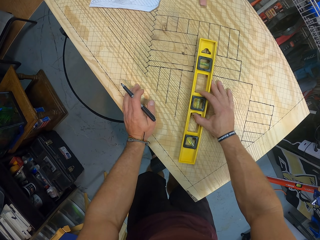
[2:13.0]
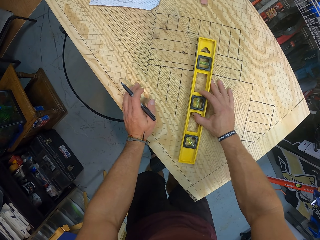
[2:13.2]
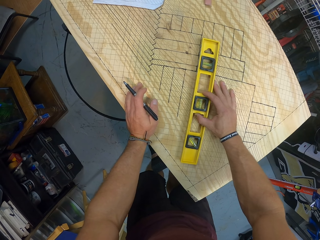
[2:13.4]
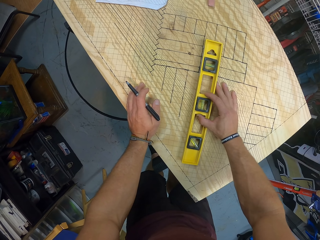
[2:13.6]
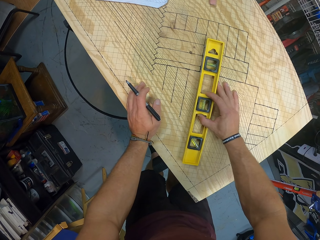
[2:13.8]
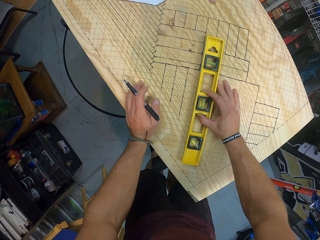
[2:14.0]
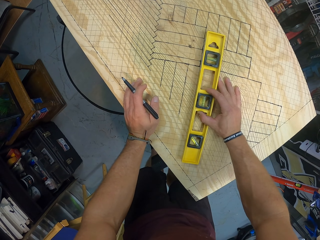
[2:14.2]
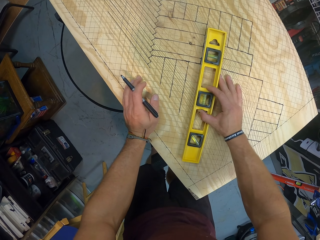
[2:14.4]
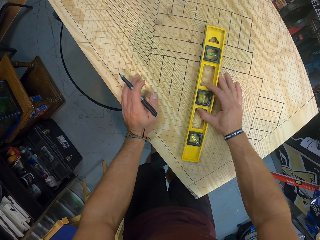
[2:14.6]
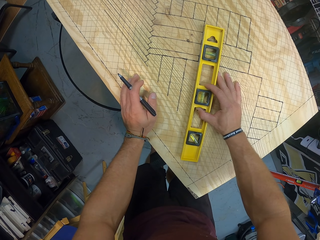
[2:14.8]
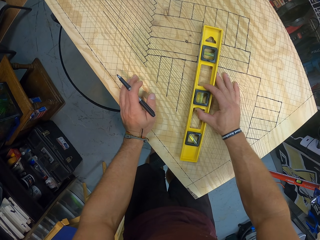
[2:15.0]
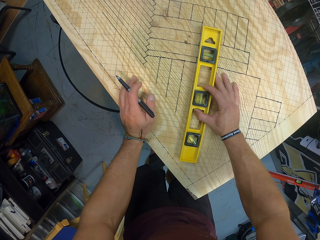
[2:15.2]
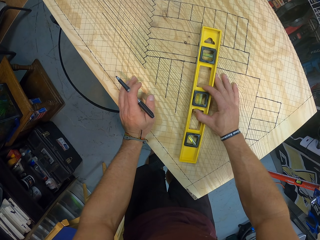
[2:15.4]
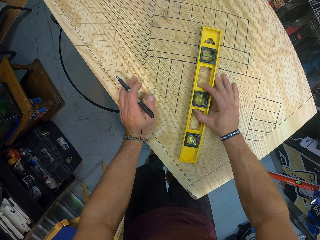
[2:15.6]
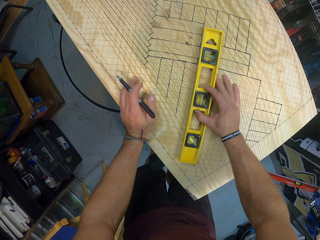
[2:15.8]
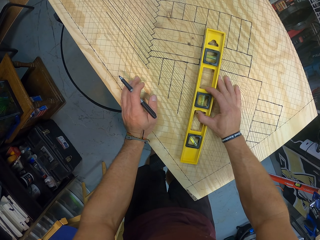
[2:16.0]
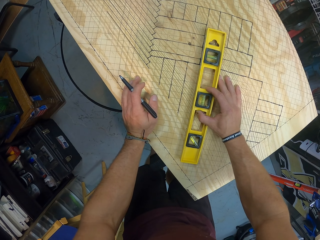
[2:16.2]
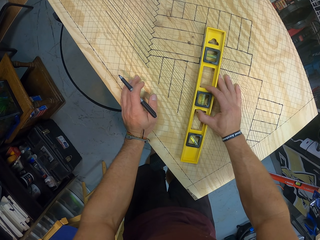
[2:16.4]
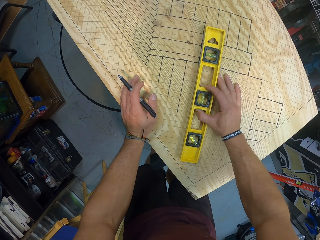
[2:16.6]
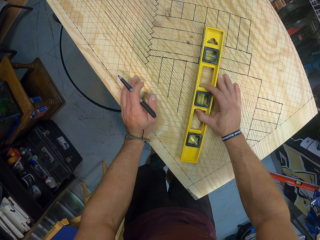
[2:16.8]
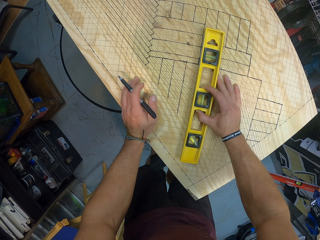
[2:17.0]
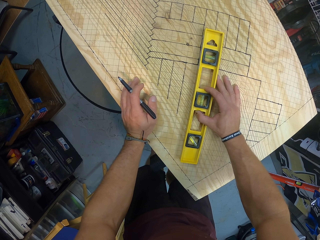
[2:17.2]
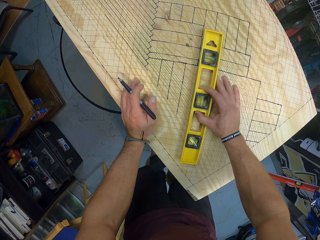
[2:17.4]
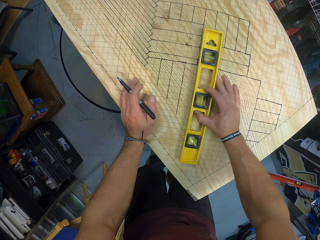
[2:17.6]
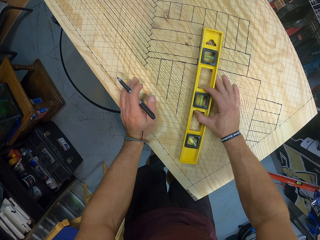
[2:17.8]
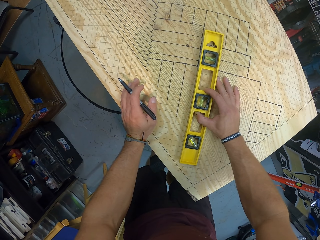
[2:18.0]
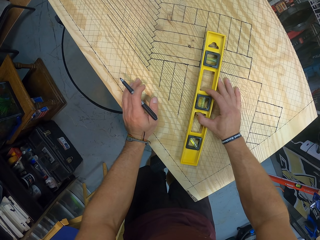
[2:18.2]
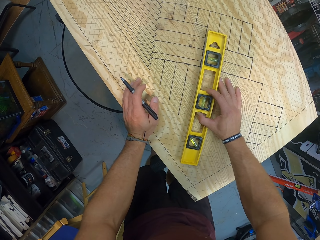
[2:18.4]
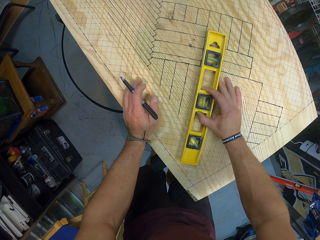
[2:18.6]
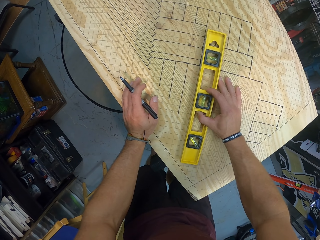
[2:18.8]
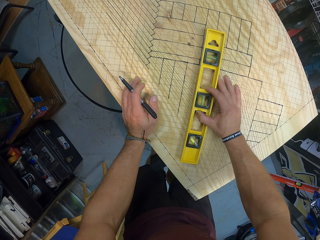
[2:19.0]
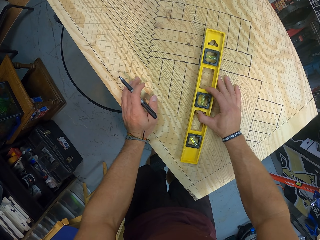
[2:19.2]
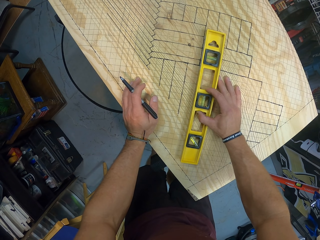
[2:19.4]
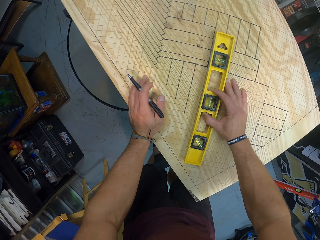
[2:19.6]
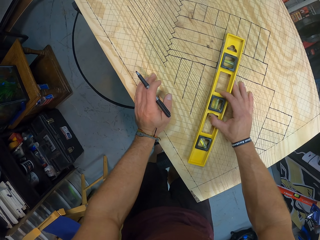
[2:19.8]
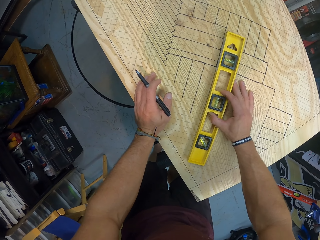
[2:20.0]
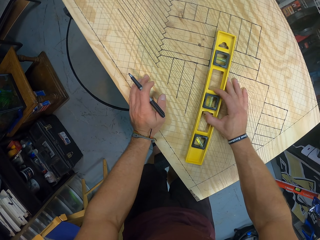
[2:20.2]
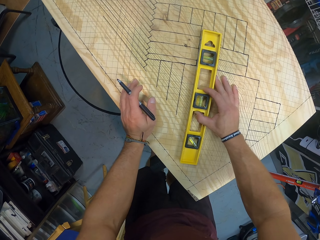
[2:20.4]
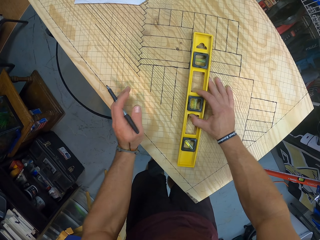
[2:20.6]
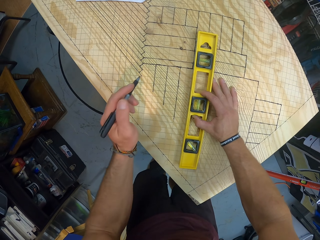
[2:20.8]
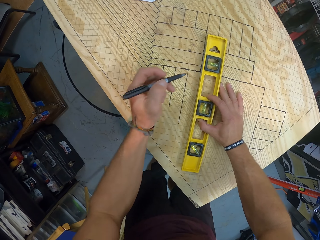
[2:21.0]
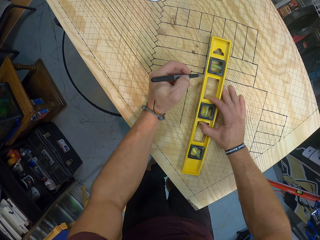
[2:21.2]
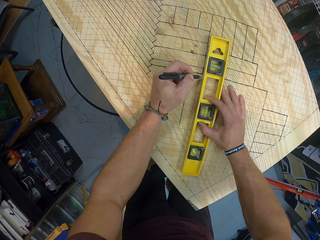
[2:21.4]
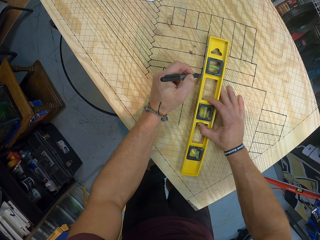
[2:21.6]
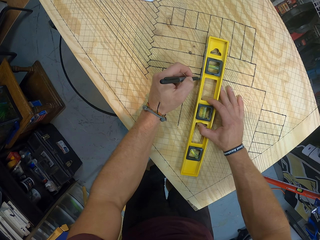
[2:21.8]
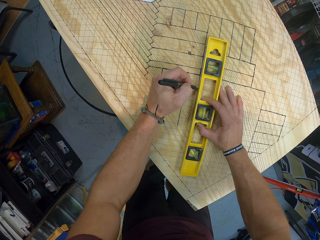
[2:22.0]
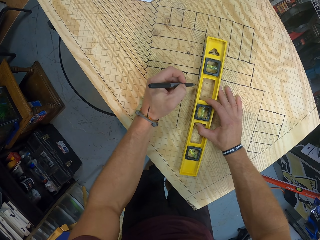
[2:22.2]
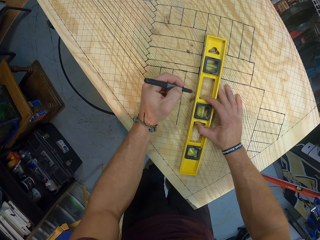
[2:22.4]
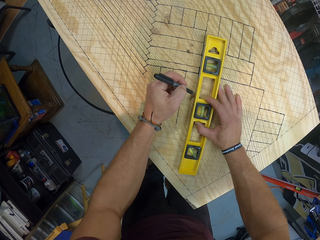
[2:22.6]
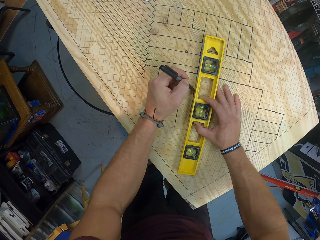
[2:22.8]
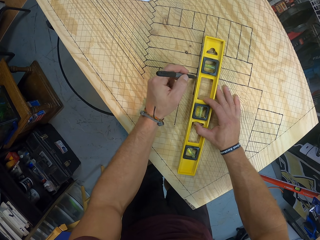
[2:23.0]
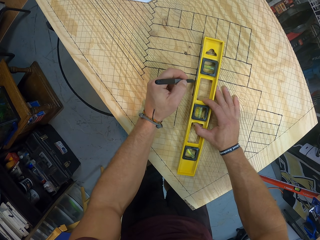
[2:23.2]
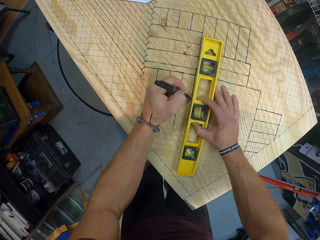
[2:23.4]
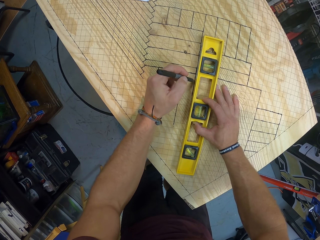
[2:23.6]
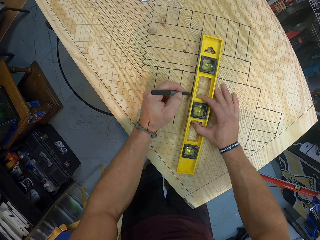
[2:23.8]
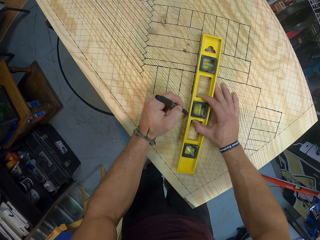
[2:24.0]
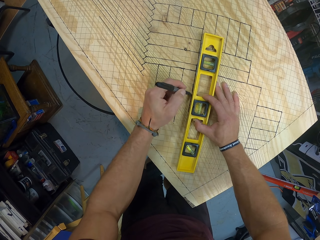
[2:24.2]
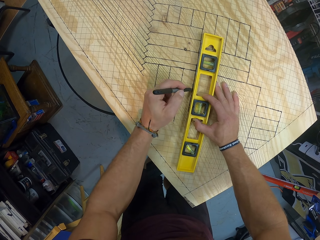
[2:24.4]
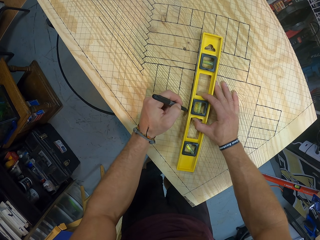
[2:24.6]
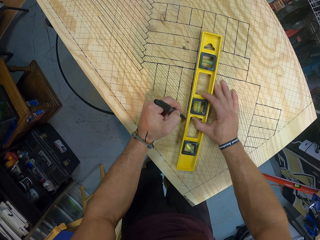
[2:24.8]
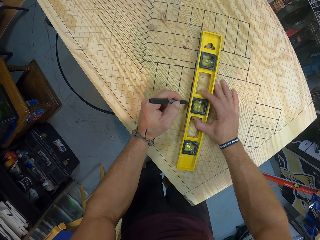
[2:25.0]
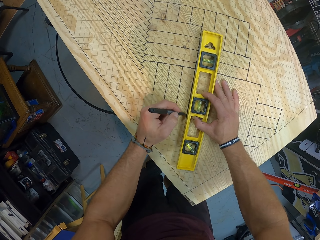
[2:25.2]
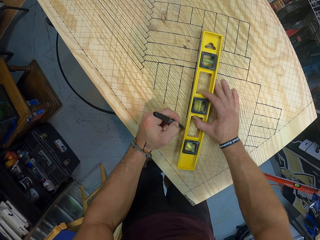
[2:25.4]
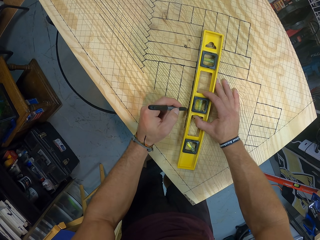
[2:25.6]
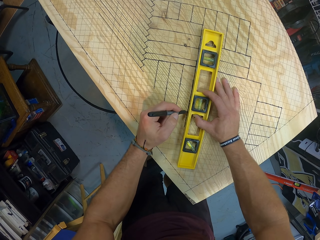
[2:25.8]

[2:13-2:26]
The camera wearer aligns a torpedo or spirit level on the board. He measures the wooden board with the spirit level in his right hand. He draws a line on the wooden board with the pen with his left hand.

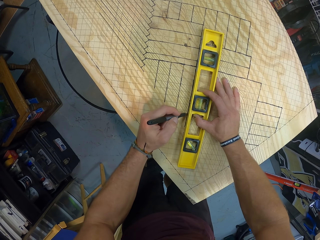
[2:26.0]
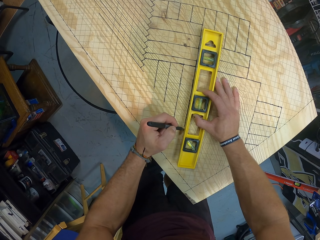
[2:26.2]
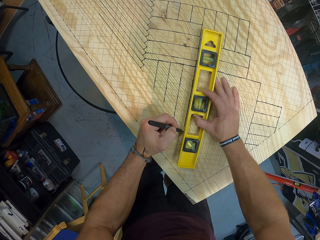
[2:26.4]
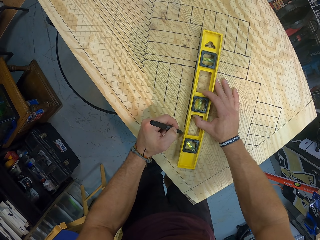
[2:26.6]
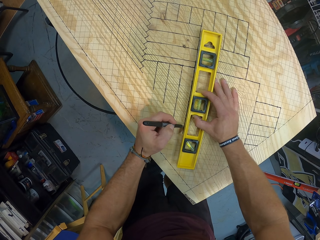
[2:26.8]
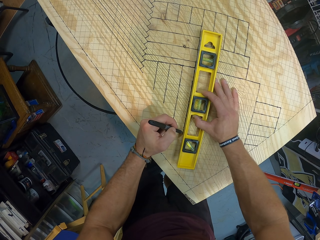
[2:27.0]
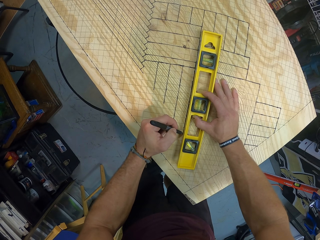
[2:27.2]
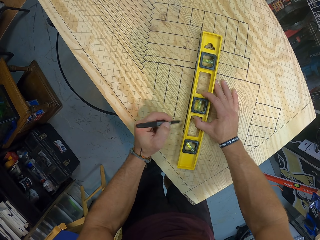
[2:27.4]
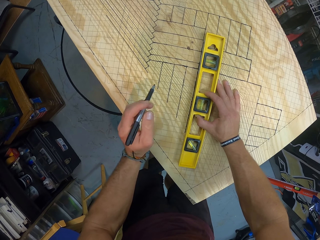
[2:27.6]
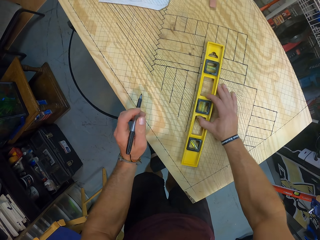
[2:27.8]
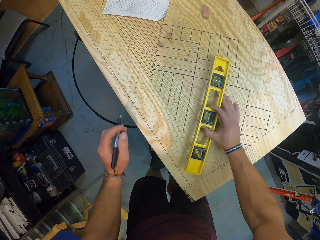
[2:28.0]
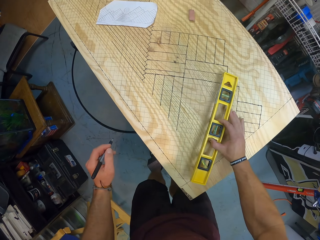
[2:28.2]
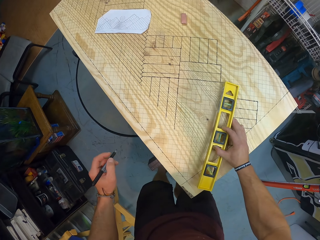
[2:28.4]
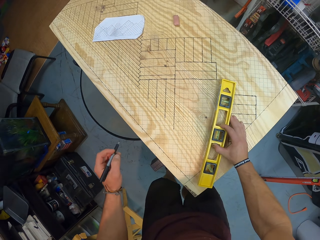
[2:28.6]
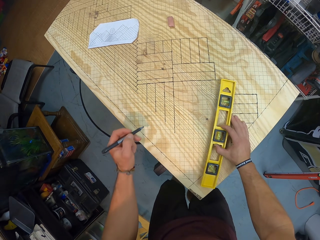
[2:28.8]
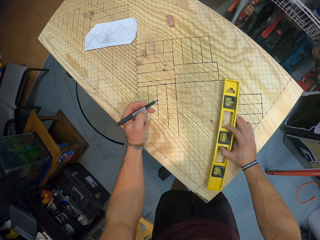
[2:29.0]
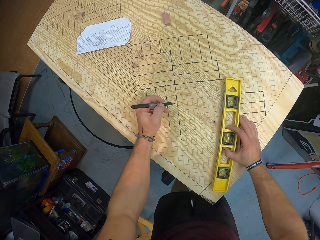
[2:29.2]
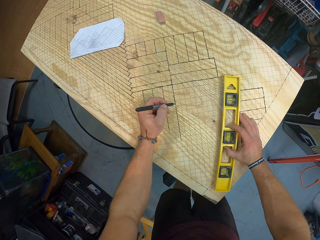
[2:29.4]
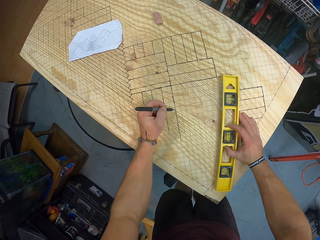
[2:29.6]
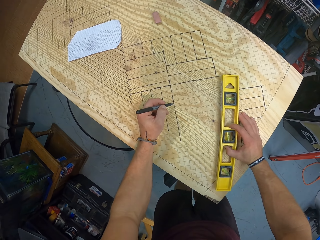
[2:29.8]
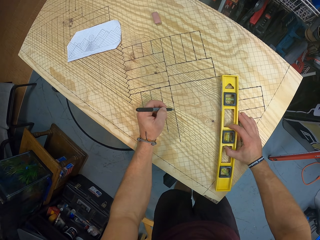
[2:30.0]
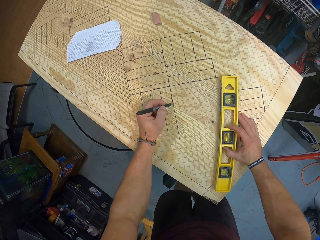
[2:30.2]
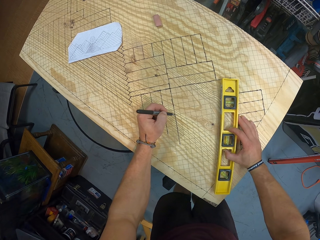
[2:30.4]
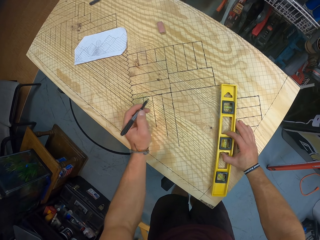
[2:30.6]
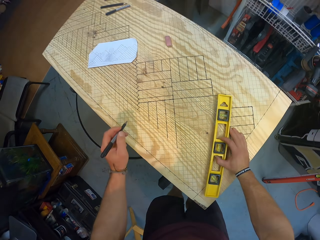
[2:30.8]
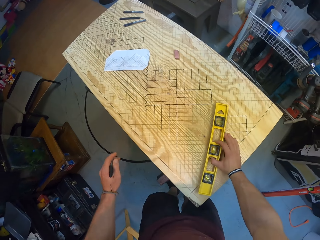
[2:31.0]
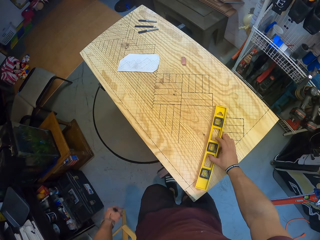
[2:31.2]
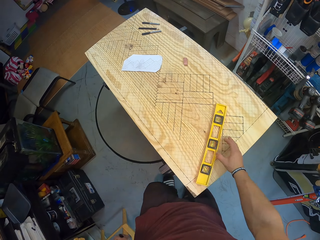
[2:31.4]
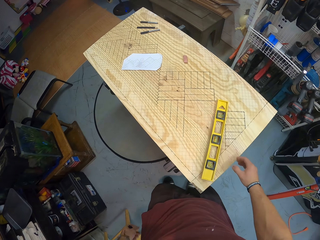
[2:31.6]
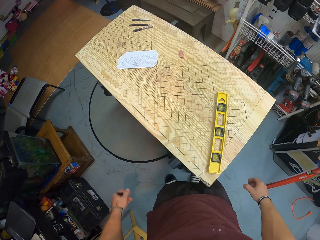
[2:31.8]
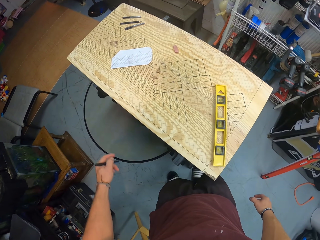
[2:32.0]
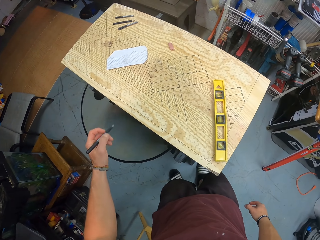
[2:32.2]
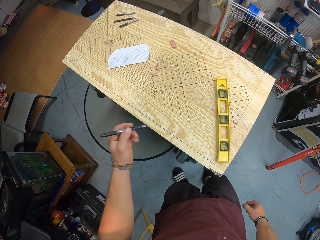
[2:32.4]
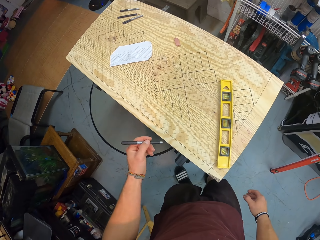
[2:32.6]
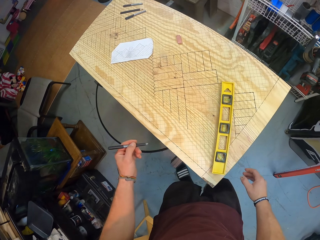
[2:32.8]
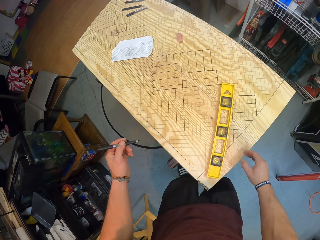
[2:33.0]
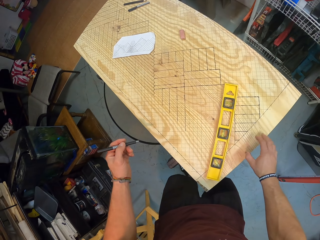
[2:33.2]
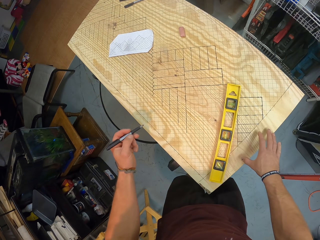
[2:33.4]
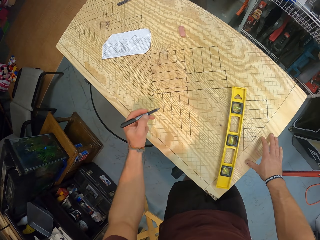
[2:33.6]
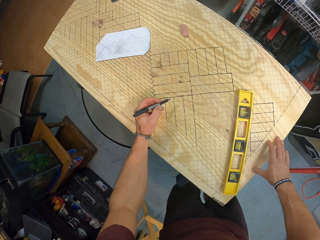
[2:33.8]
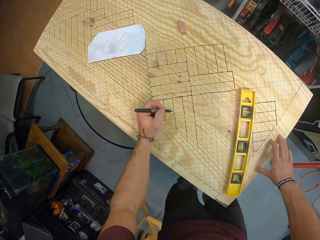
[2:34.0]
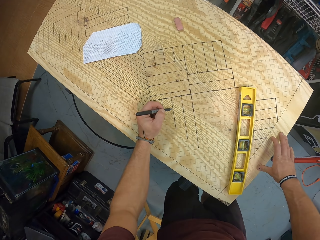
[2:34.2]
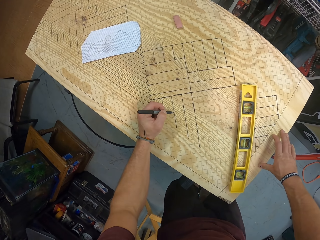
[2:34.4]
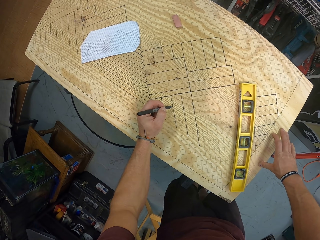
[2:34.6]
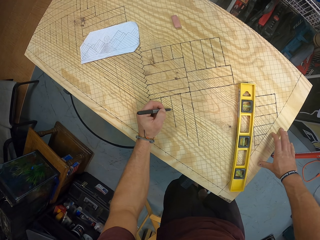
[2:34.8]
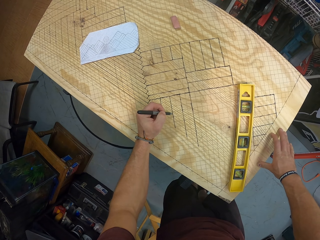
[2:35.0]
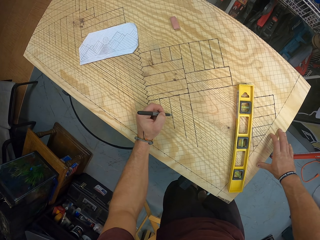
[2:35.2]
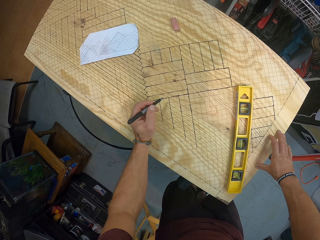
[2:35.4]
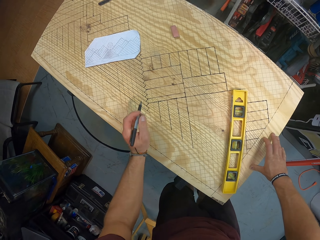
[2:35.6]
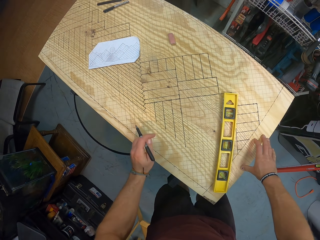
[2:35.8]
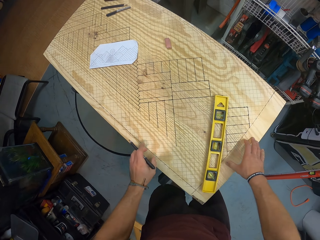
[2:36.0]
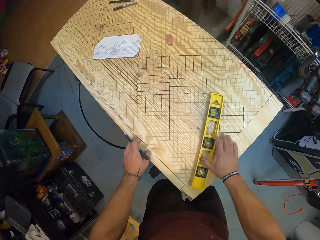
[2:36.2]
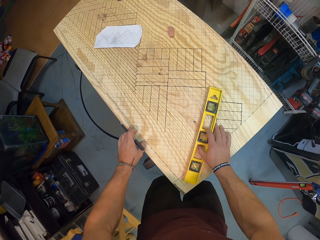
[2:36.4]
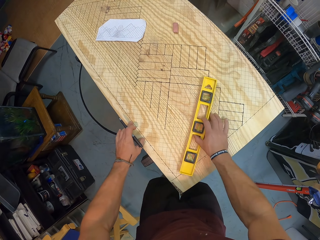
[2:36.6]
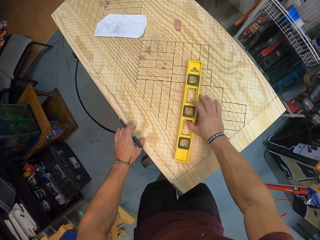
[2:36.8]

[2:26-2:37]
The camera wearer slides the spirit level on the wooden board with his right hand. He draws a line on the board with a pen. He thickens the line with the pen with his left hand. He lifts the pen from the wooden board with his left hand. He lifts his right hand from the spirit level. He places his right hand on the wooden board. He thickens the line with the pen with his left hand. He draws a line on the board with the pen. He slides the spirit level on the wooden board with his right hand.
